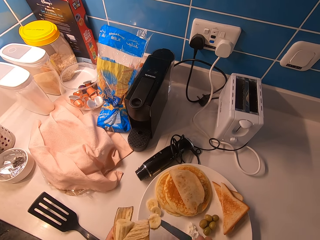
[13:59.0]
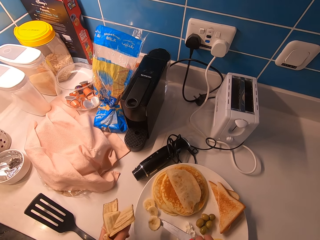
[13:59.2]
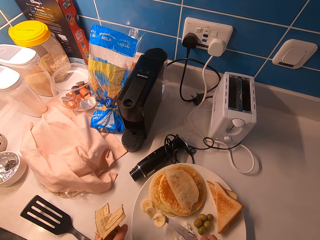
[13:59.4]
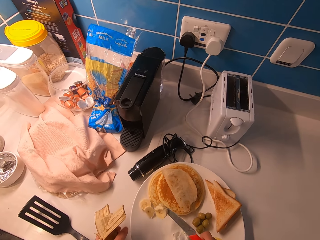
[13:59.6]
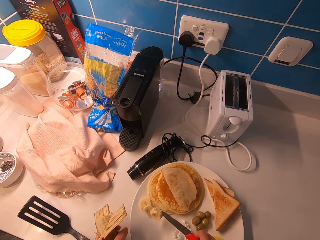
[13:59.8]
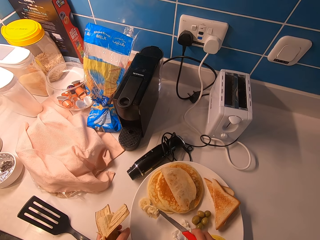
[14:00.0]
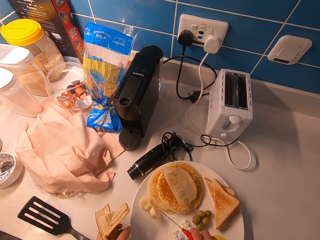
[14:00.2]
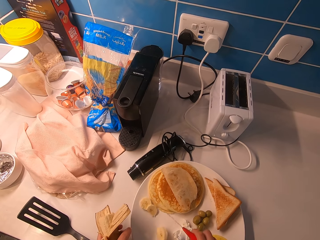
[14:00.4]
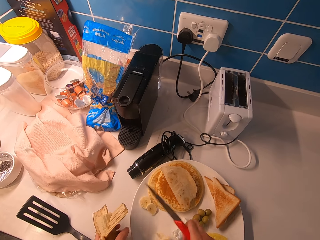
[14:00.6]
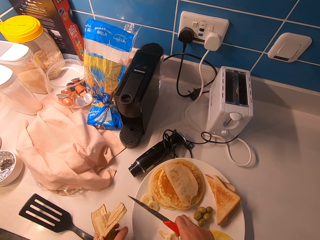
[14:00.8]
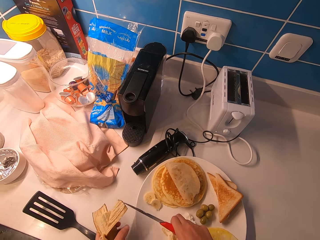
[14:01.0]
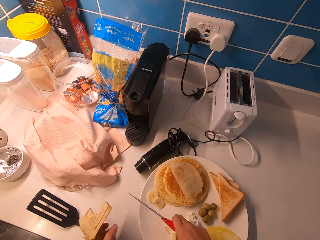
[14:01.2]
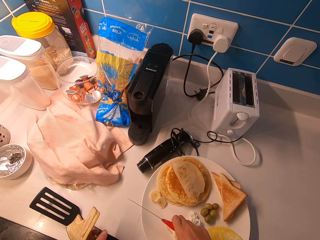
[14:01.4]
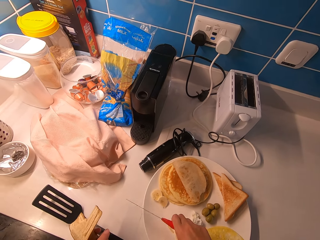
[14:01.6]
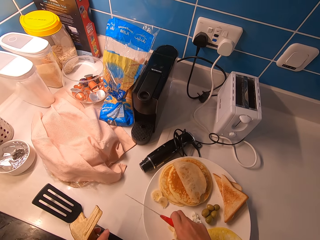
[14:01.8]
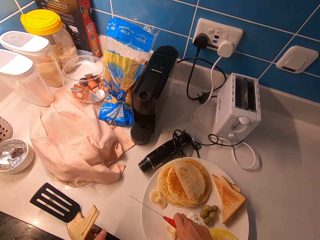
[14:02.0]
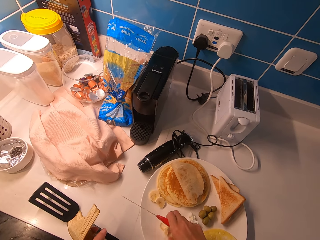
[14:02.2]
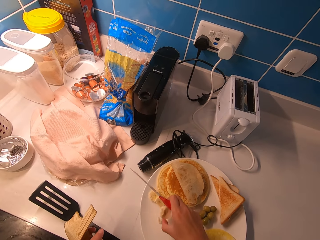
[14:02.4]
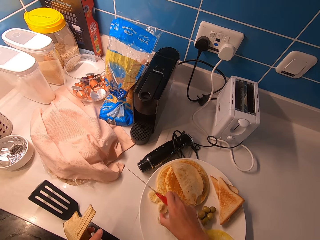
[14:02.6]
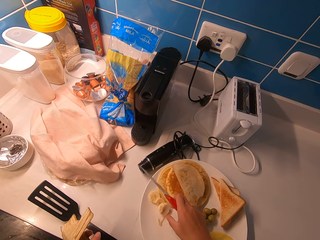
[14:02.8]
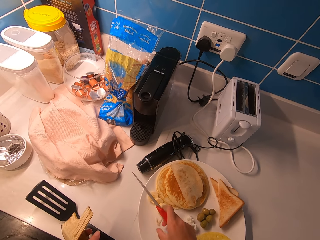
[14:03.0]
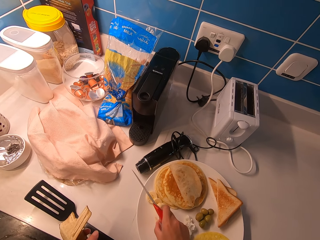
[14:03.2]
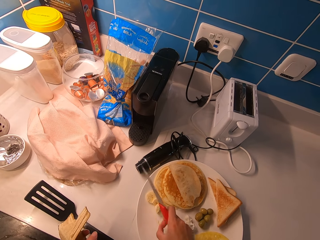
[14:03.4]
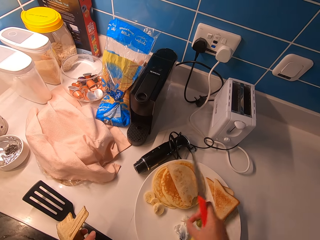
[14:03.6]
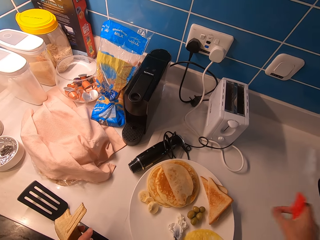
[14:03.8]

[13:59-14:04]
The camera wearer drops a slice of banana on the plate using a knife. He picks a slice of banana from the plate. He drops the slice of banana on the plate with his right hand.

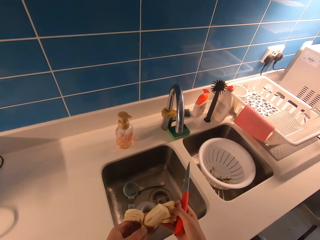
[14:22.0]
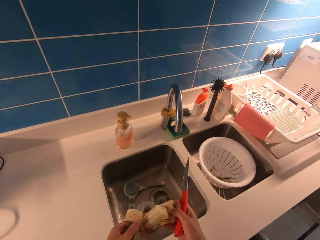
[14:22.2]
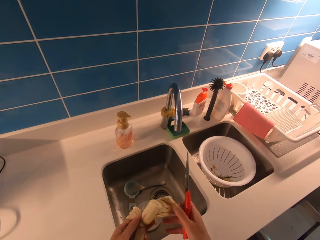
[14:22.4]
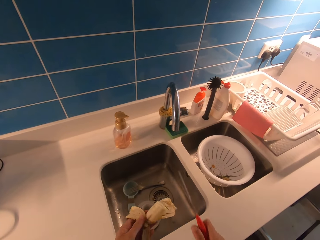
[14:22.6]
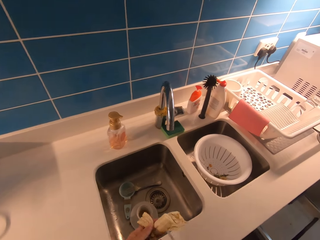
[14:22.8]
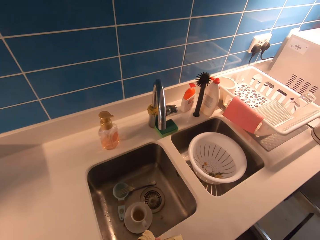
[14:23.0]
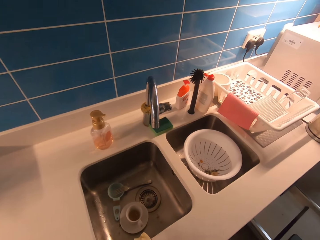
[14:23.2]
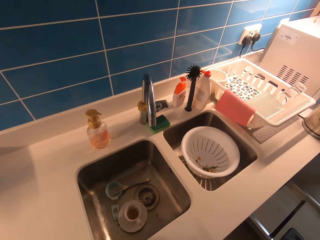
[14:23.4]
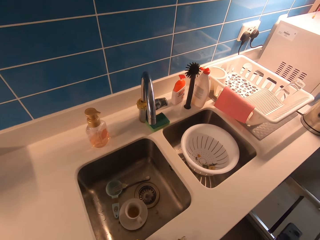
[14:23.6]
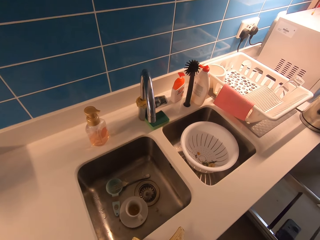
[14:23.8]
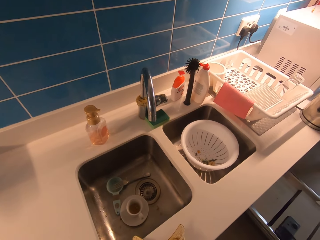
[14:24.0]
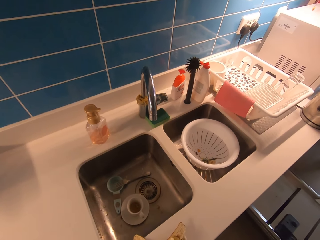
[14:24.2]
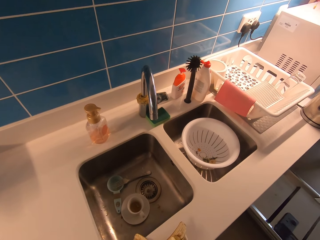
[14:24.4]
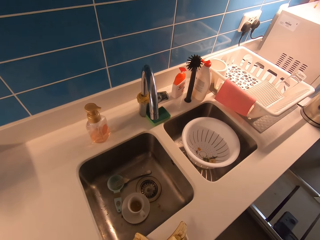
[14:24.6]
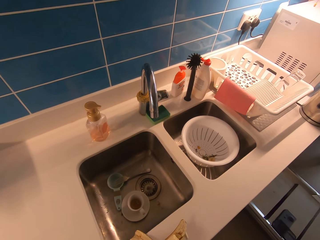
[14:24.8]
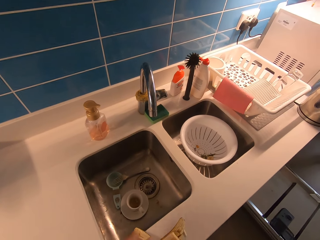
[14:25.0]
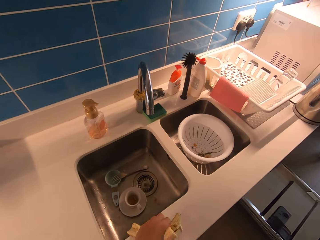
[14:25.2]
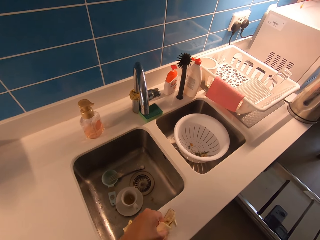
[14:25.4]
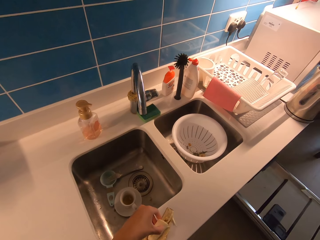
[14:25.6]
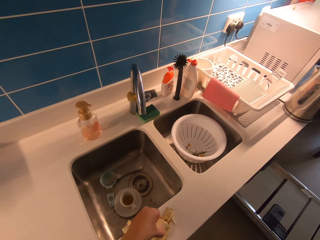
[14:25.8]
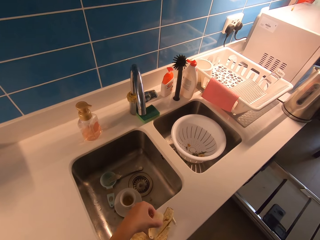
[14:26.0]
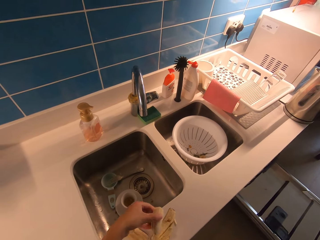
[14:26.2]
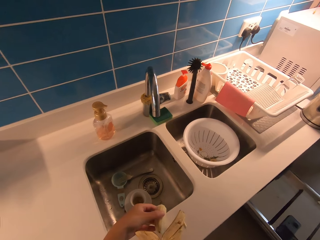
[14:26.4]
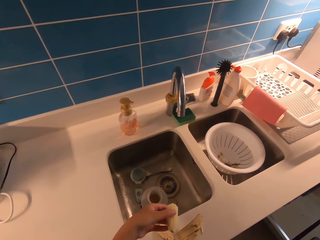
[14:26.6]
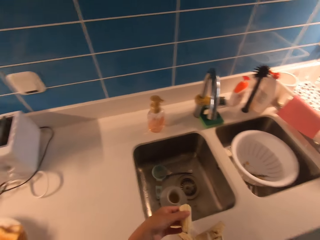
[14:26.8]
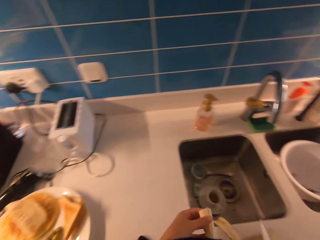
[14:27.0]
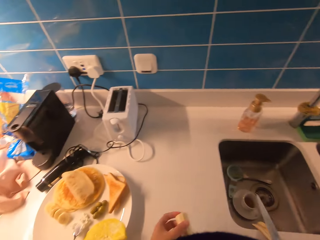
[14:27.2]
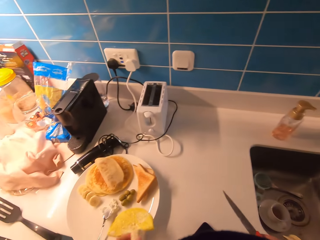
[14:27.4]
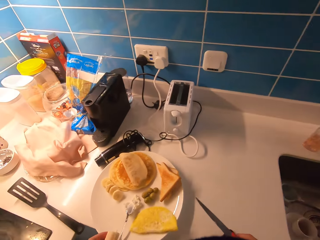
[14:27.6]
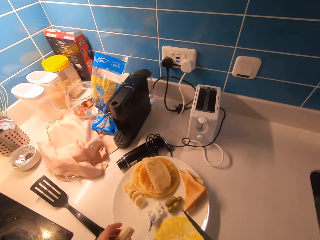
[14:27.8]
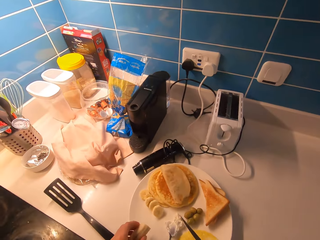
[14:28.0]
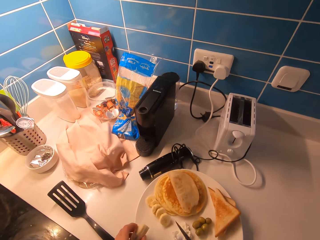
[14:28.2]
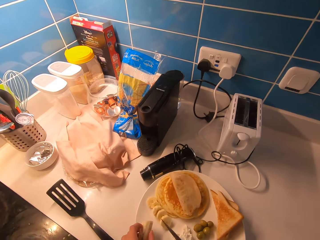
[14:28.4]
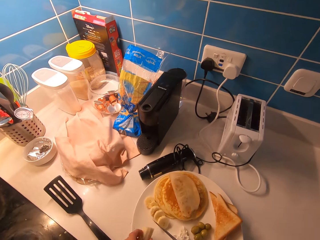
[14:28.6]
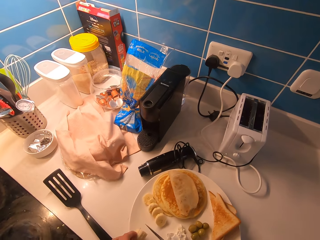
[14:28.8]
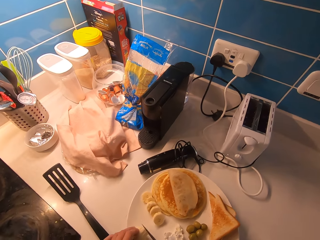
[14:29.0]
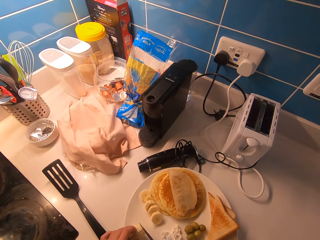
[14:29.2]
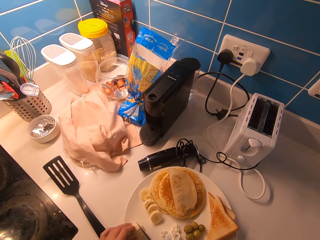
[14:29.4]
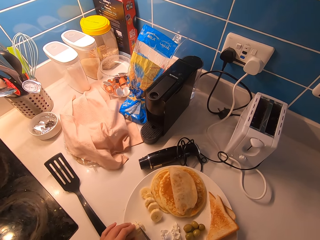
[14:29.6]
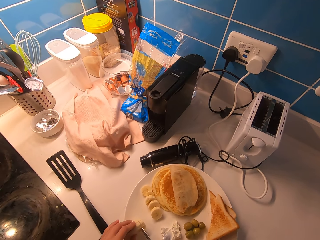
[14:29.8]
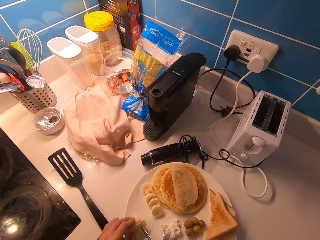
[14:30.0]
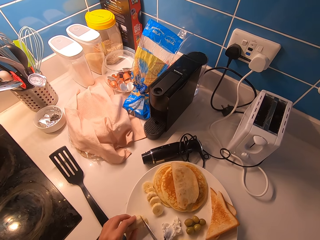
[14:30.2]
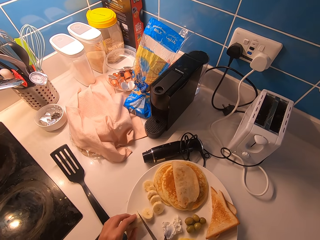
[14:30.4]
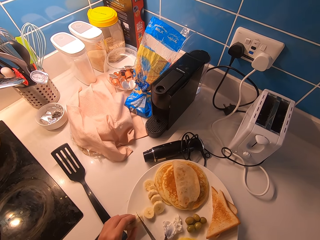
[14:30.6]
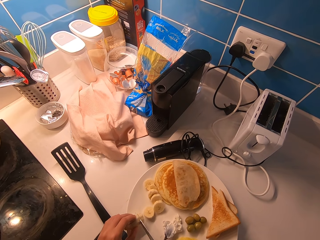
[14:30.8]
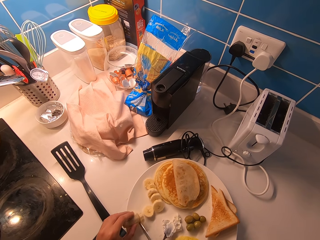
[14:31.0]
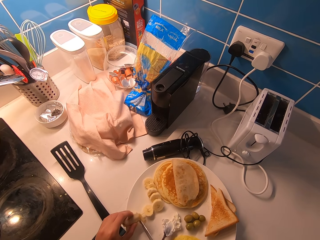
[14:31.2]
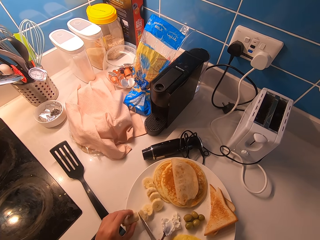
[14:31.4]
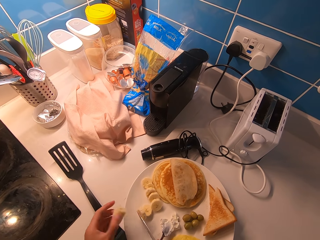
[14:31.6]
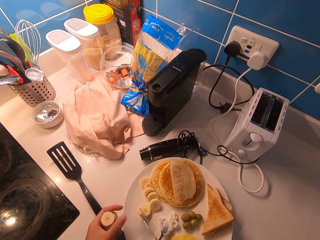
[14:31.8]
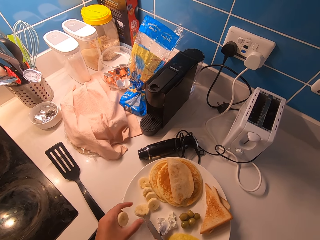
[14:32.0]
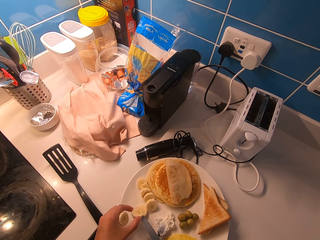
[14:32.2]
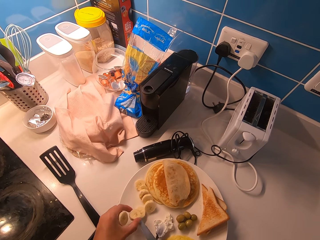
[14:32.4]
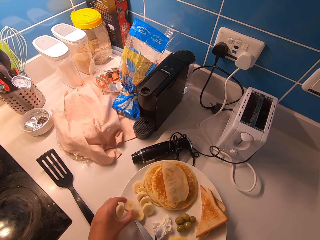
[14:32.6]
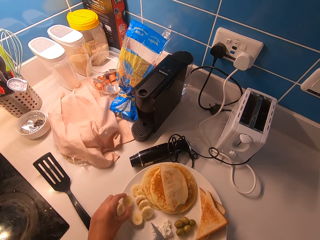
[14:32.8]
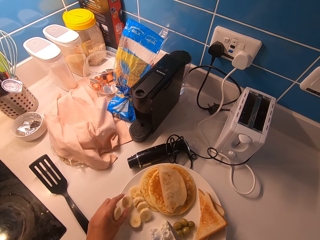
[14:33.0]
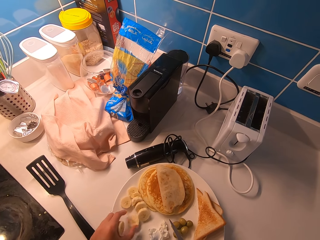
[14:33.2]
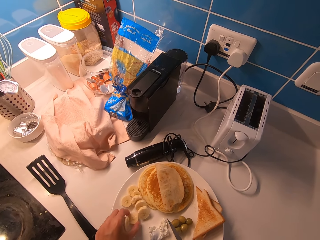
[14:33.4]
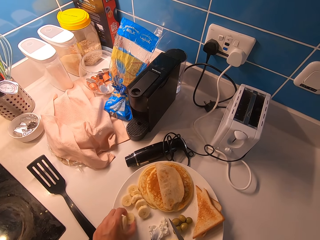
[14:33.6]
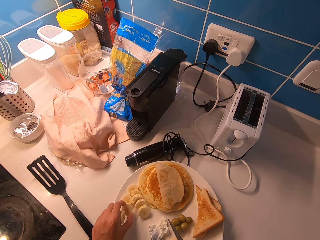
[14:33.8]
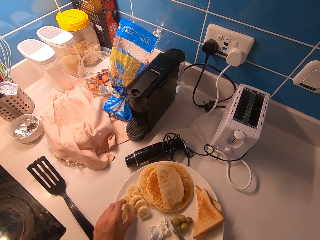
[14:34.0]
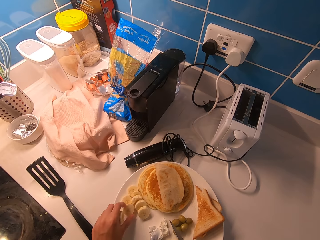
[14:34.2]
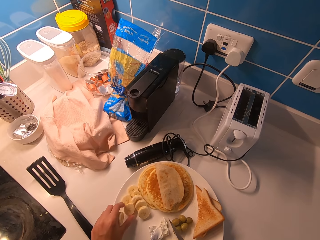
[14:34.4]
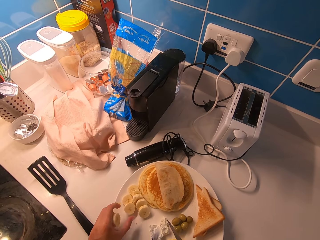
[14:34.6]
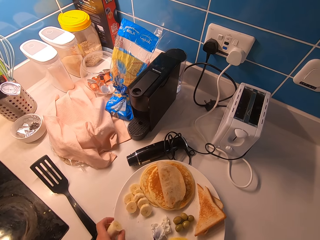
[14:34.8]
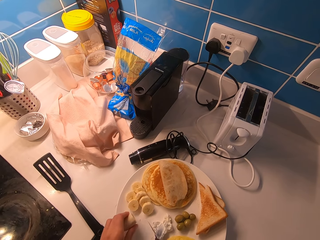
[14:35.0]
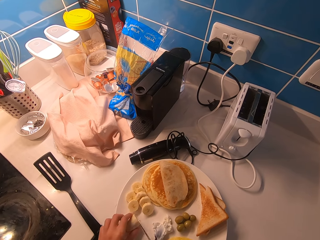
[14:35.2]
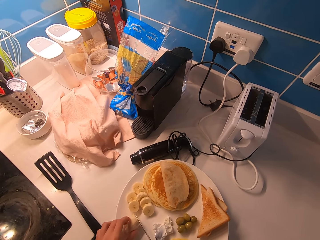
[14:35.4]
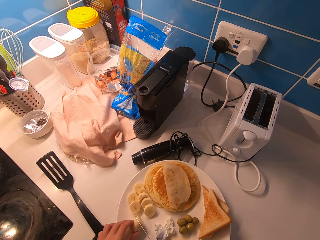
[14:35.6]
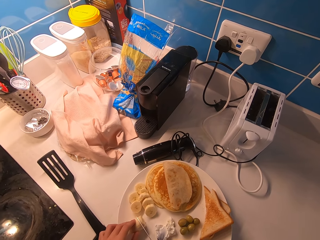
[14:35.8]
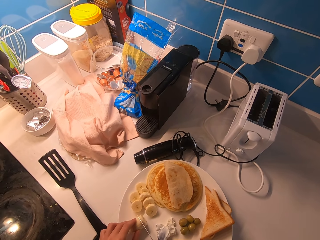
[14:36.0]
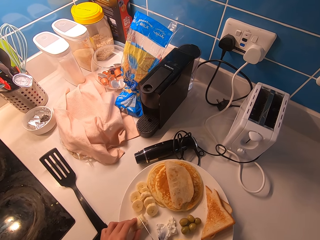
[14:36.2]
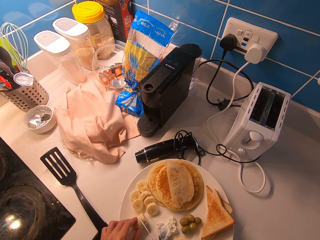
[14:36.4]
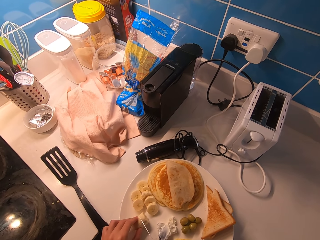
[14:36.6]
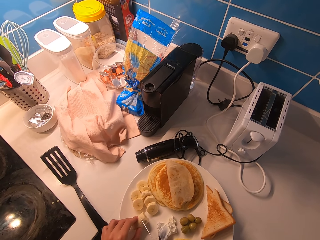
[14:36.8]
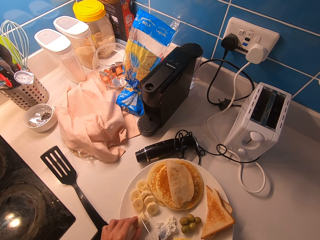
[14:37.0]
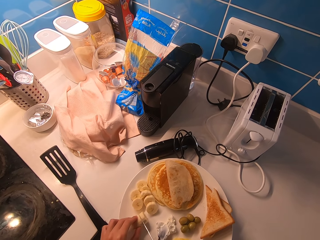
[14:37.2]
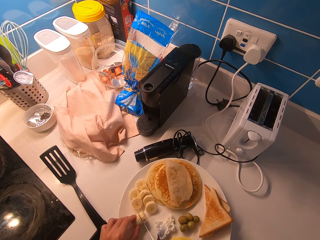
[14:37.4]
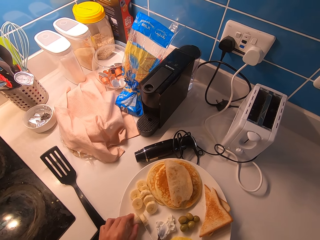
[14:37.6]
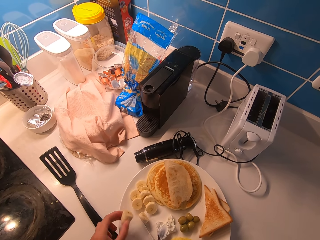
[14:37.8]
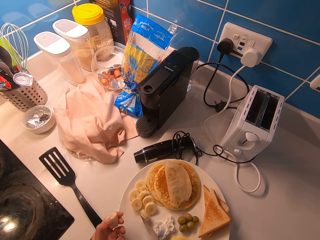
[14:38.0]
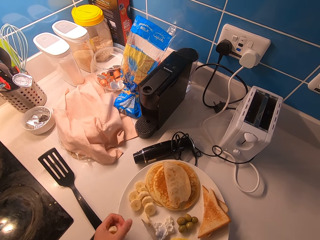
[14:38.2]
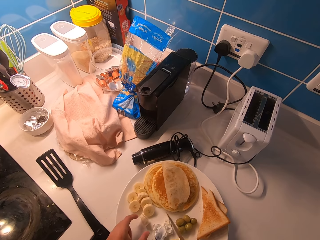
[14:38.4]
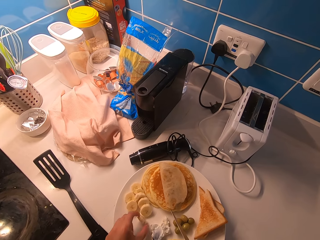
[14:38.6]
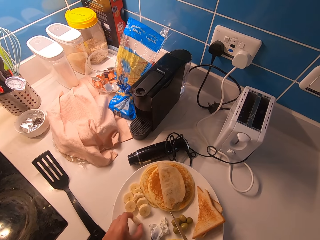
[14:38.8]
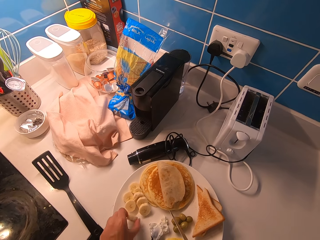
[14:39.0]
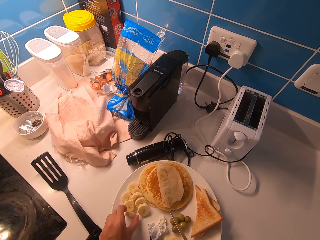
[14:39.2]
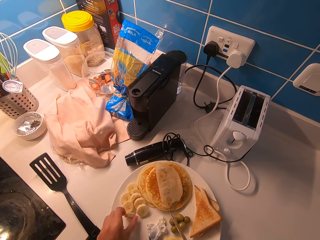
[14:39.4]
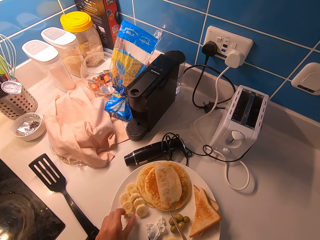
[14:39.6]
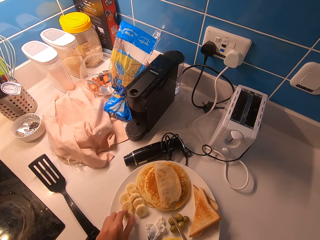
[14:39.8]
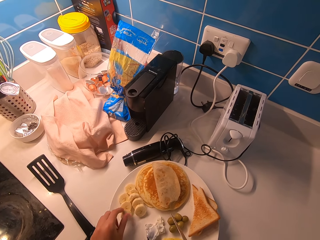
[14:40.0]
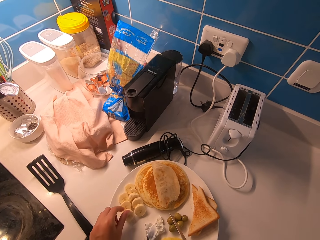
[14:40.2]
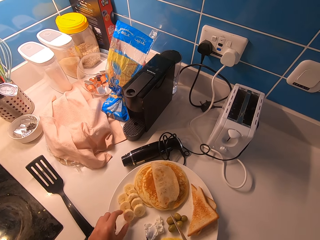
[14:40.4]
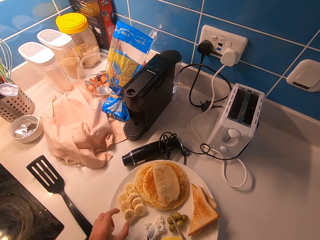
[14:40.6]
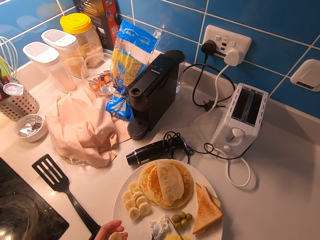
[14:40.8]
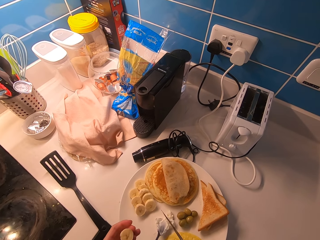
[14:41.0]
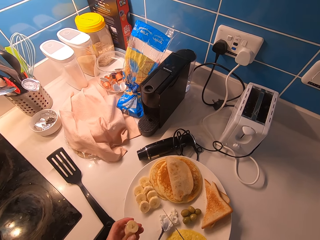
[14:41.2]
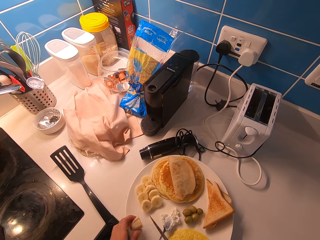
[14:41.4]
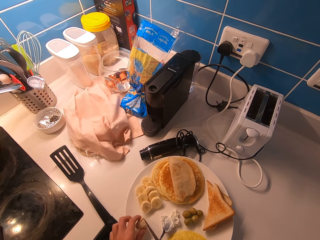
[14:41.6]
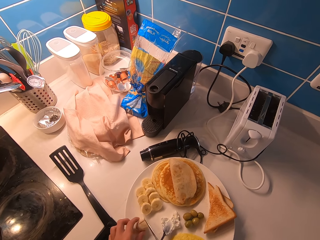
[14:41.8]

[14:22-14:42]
The camera wearer puts the banana on the counter. They pick the banana from the kitchen countertop. They hold the banana on the plate. They cut the banana with a knife into the plate. They arrange the banana on the plate. They hold the banana on the plate. They cut the banana with the knife into the plate. They arrange the banana on the plate.
